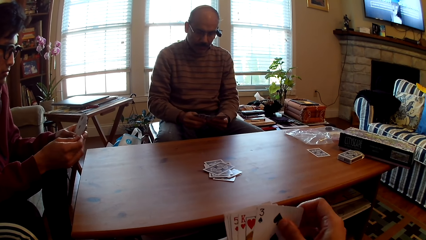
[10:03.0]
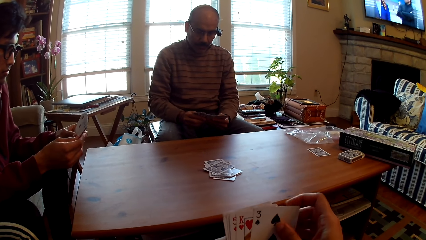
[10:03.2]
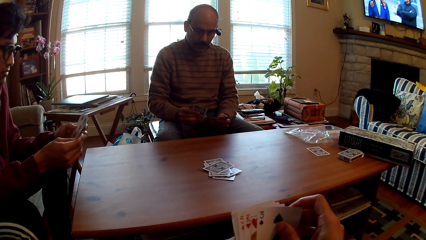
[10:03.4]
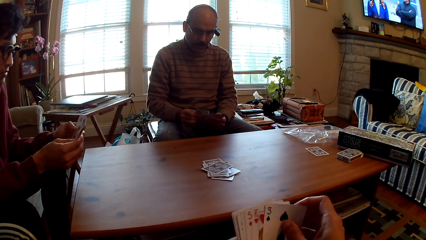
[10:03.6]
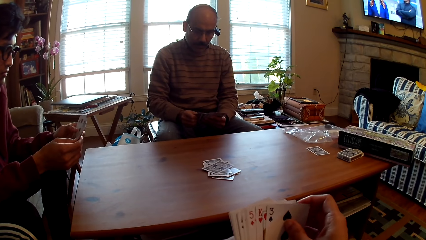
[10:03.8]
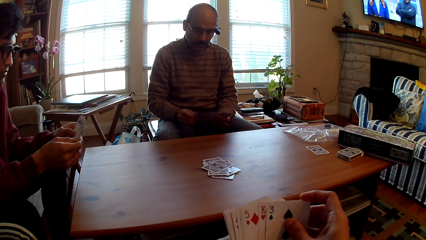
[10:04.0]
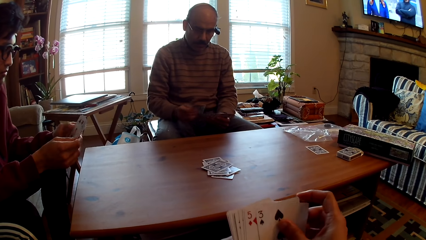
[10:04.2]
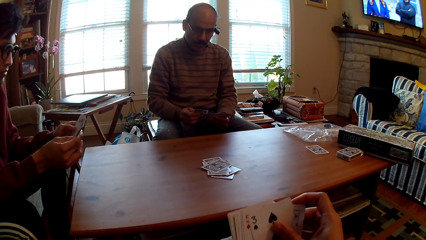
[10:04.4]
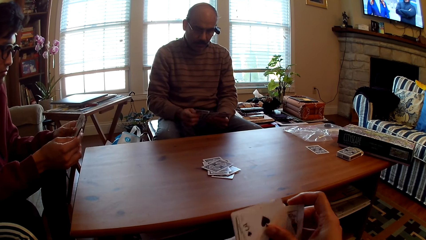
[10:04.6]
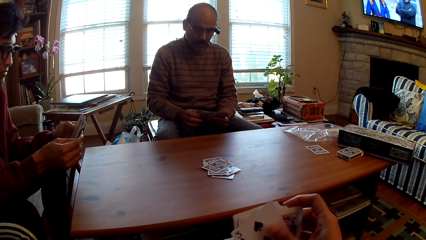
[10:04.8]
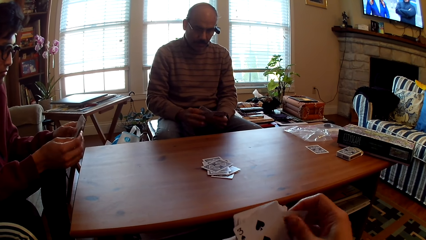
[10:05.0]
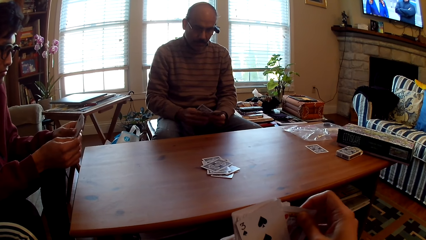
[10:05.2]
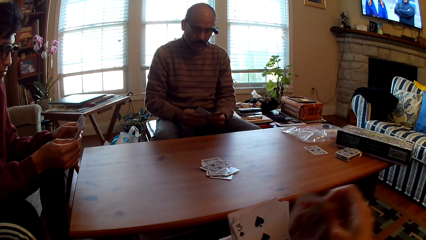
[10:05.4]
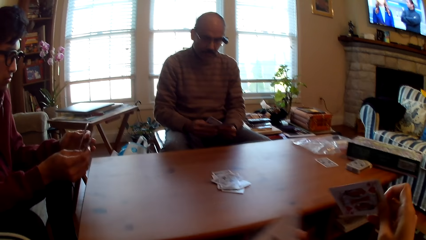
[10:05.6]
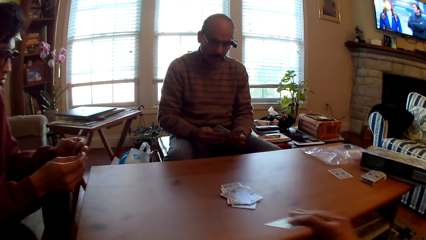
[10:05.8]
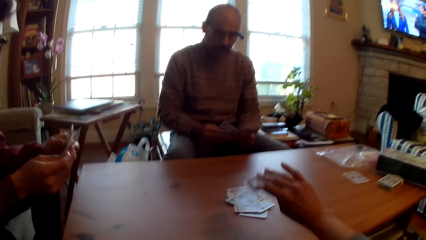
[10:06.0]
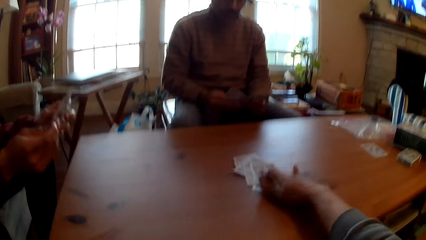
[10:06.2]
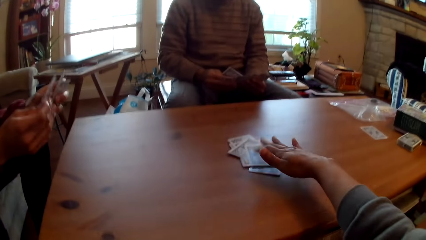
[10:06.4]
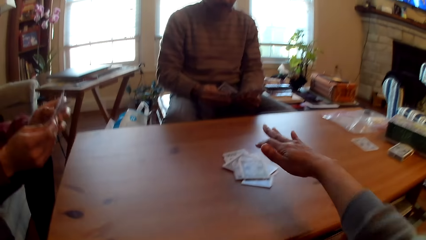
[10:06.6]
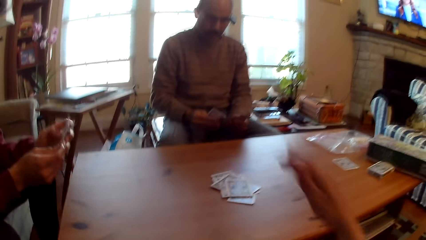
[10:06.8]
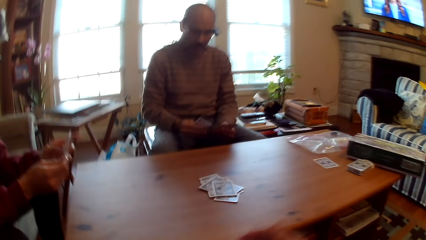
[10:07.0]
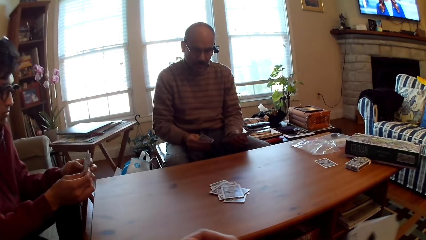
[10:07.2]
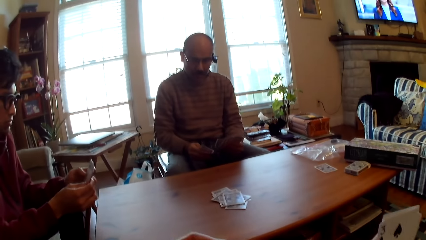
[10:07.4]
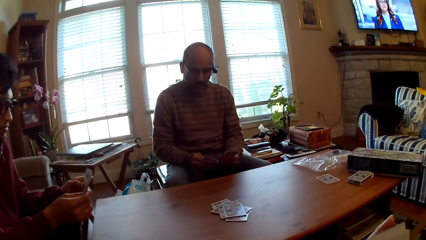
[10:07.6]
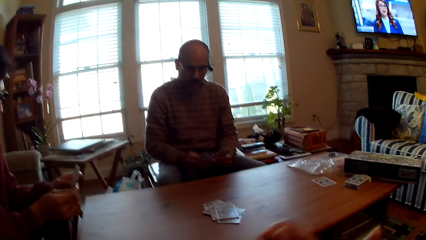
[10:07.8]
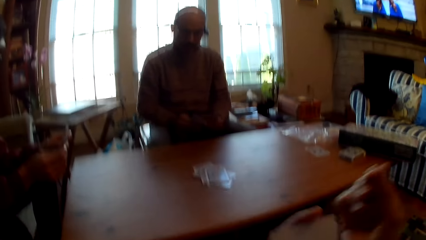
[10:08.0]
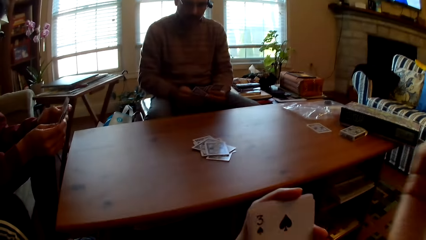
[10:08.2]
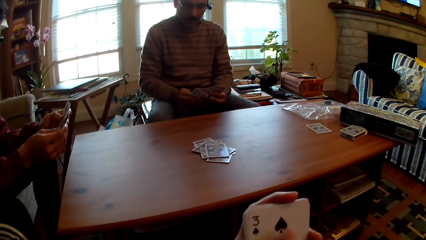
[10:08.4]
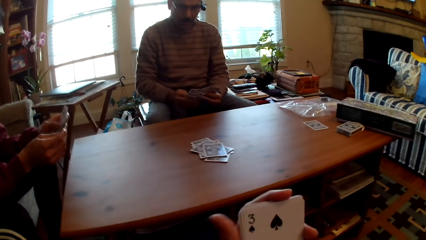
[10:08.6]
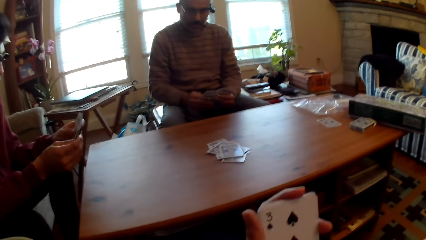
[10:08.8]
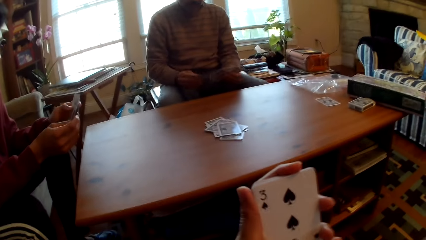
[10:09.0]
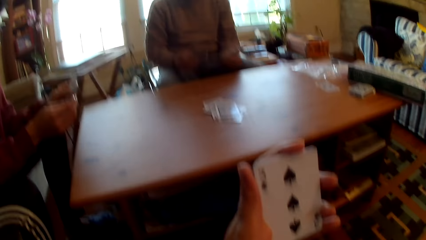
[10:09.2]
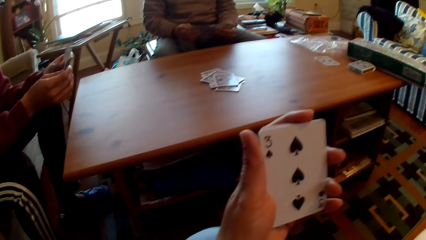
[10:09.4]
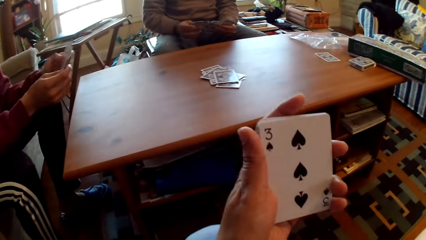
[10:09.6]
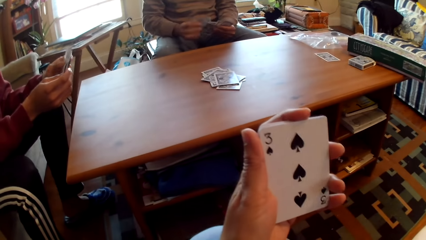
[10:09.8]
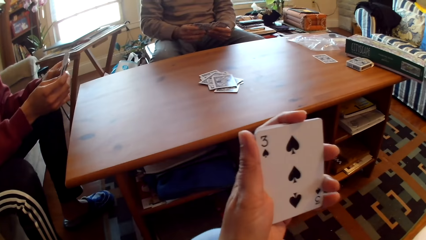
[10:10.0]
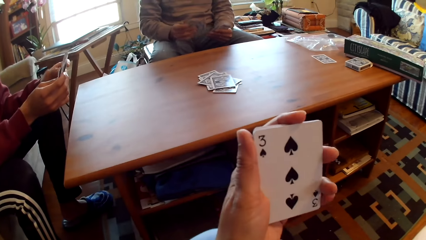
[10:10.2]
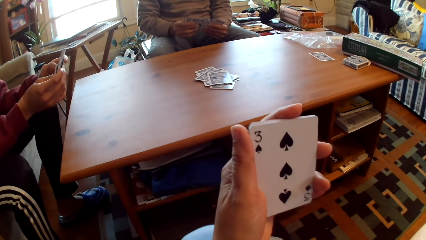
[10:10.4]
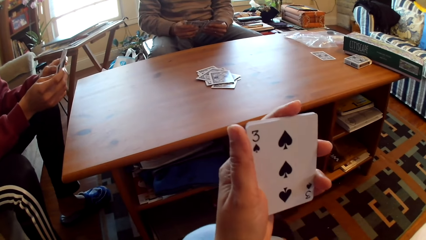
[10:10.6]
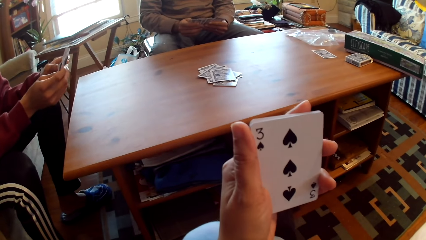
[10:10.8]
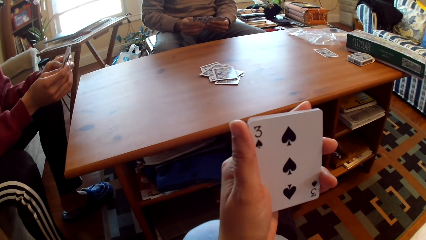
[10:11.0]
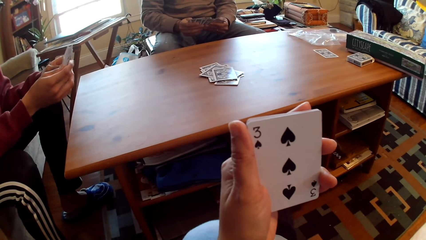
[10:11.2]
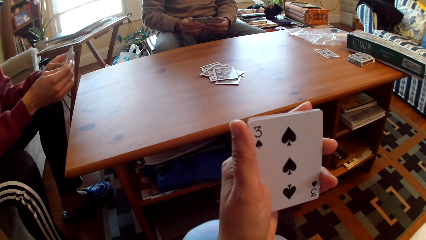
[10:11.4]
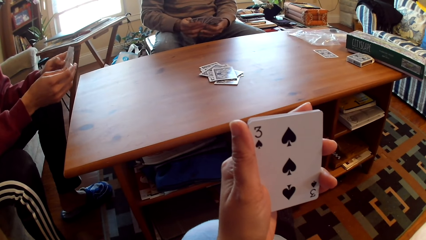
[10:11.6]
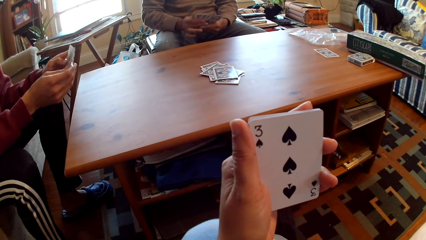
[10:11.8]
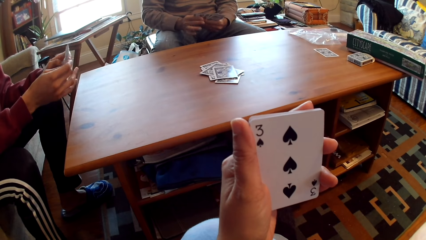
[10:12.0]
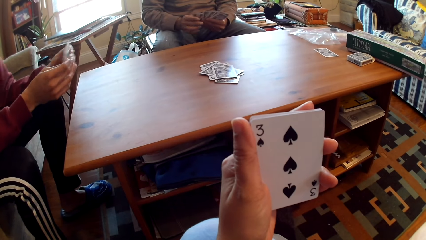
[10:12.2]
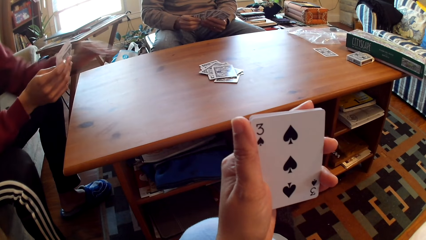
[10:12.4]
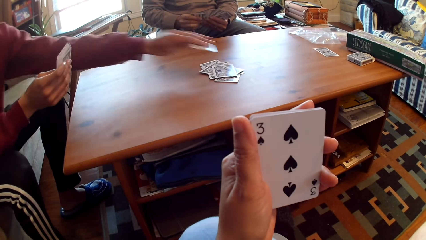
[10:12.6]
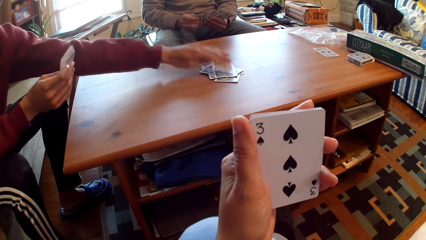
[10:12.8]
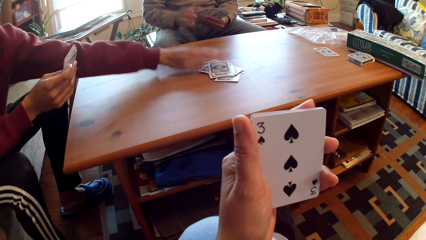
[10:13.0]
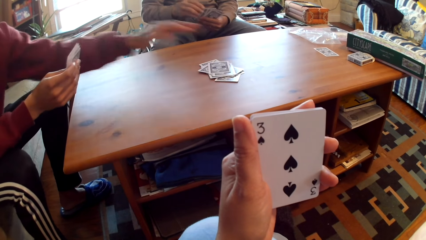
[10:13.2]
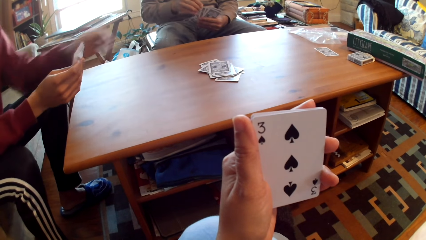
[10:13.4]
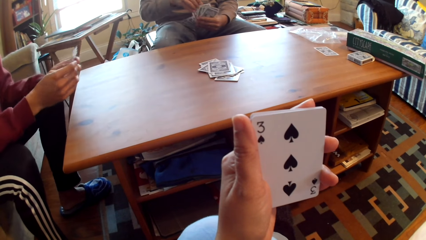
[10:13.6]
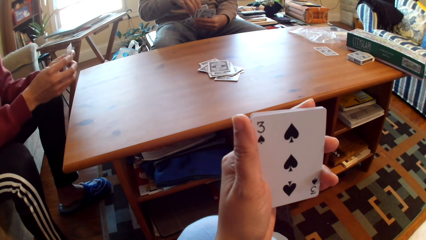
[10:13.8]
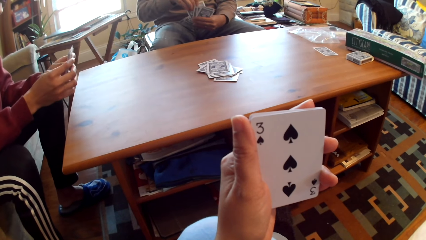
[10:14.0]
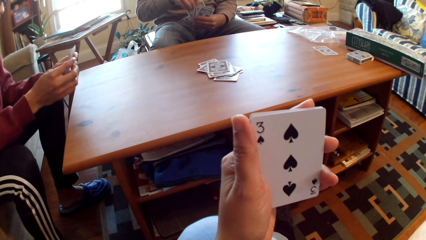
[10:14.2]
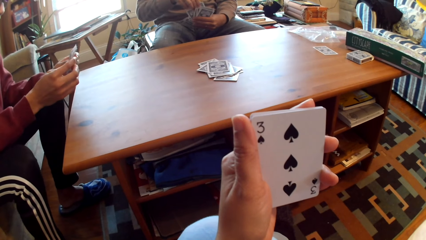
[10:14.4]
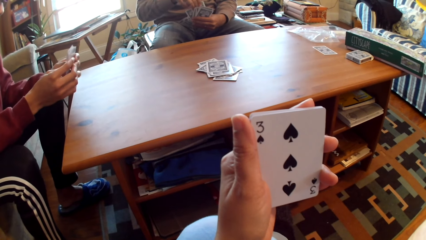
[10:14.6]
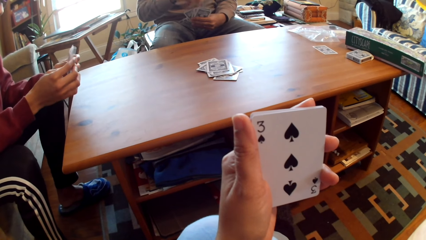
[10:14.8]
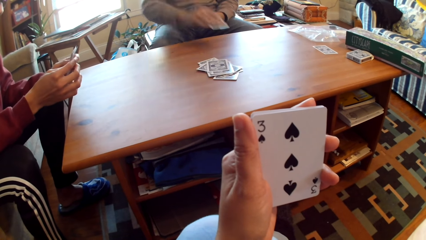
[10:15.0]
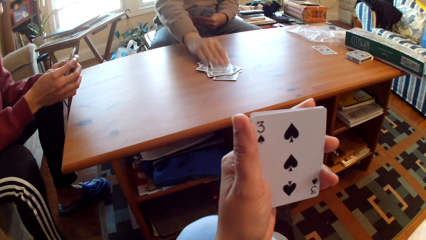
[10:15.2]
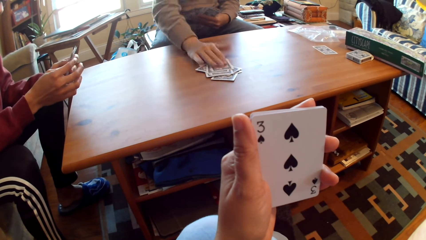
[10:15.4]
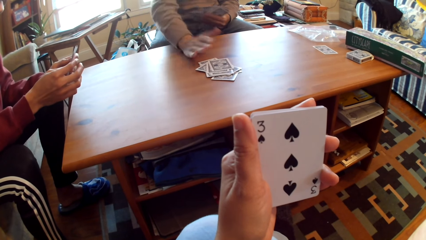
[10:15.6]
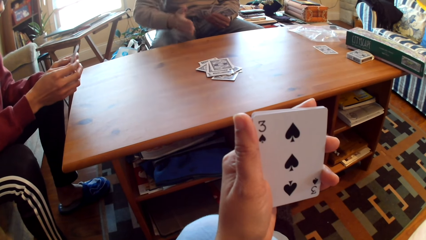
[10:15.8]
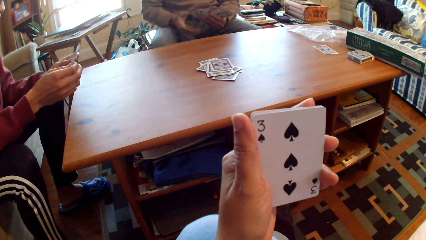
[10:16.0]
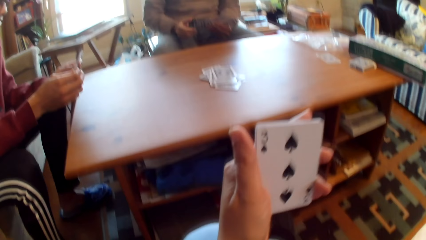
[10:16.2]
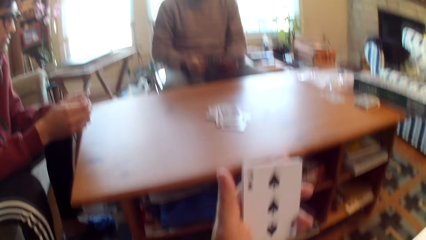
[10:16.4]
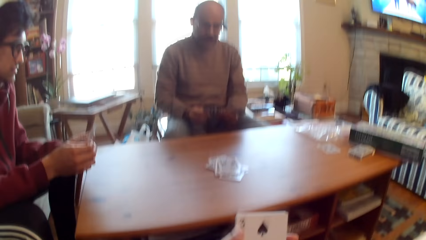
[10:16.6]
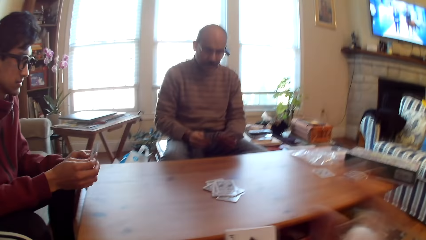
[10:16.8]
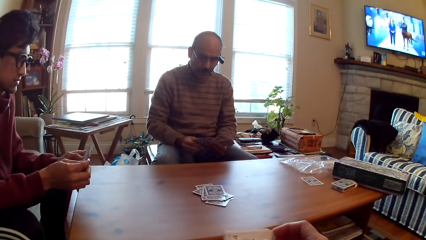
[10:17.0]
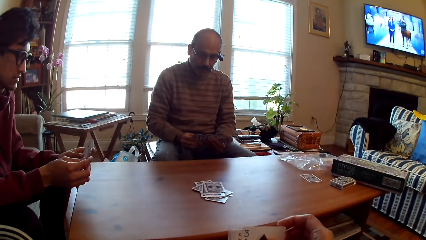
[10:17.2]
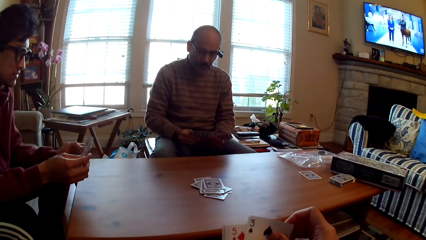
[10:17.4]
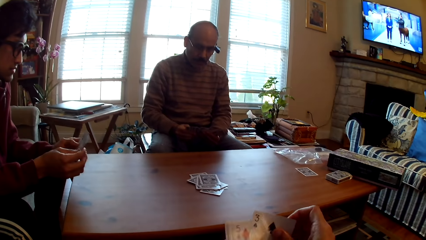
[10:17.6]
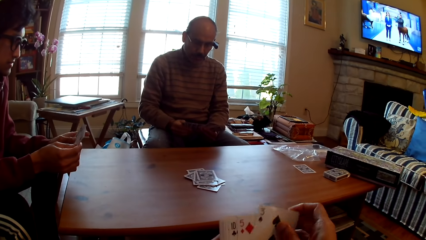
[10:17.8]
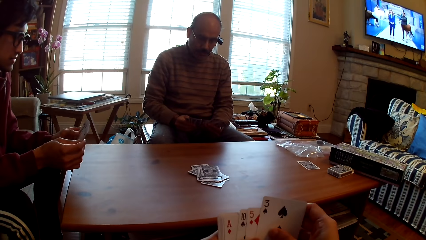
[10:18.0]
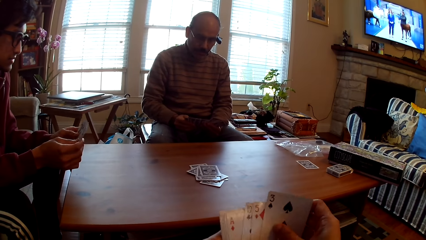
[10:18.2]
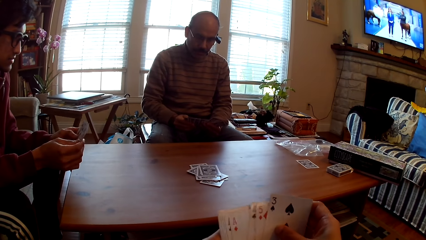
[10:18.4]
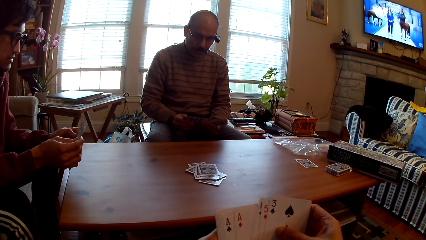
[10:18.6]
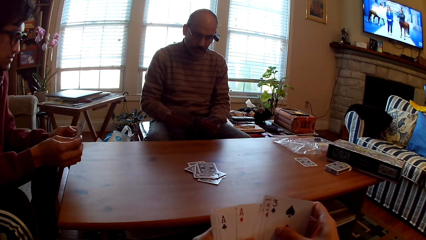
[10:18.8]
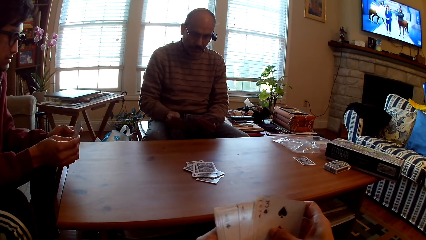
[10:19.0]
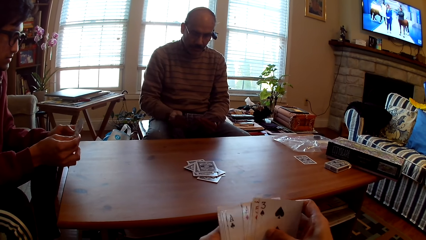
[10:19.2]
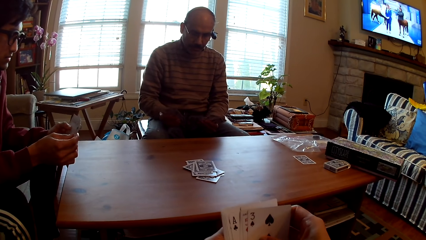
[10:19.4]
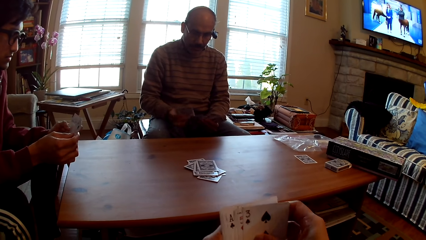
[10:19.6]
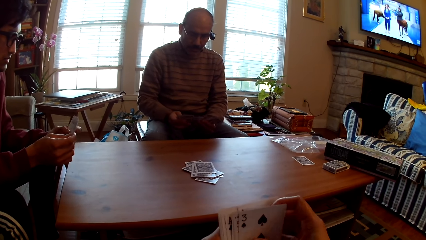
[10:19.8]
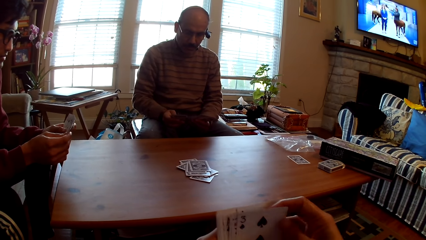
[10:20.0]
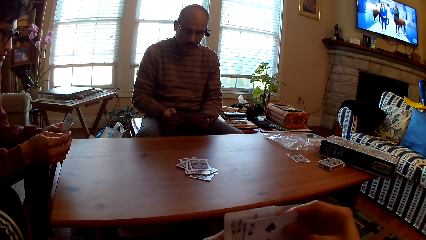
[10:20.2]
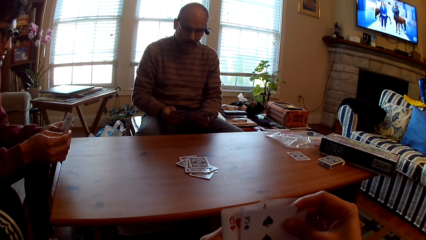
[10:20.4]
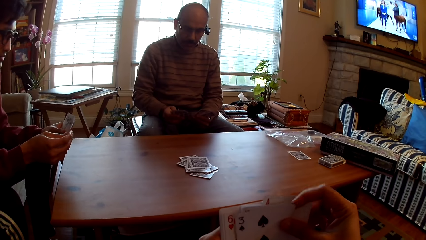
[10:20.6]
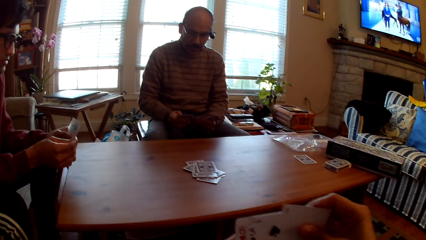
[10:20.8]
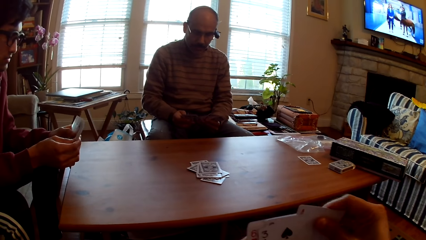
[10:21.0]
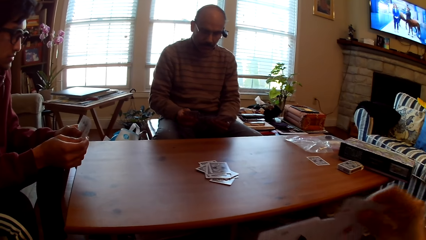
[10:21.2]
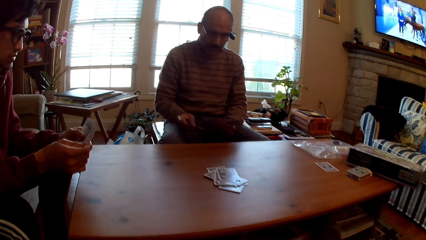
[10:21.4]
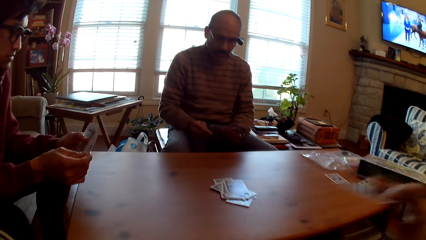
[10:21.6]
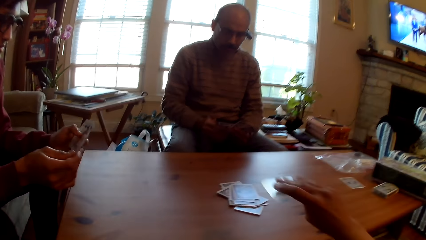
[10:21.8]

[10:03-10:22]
A person selects a card. The camera wearer selects a card. They put the card on the table and play cards. The person plays poker. The camera wearer puts the card on the table again. Another person plays poker. A man puts the card on the table. The camera wearer selects a card. The other person selects a card.
